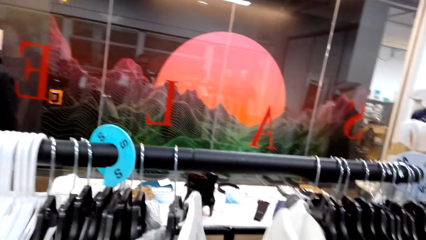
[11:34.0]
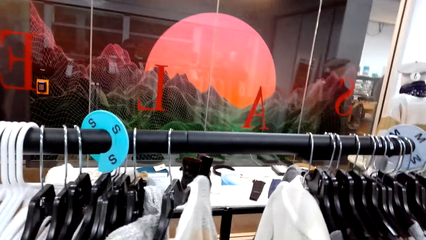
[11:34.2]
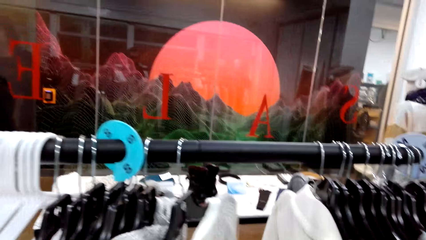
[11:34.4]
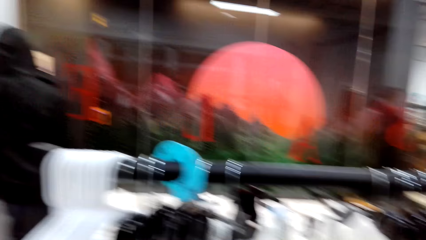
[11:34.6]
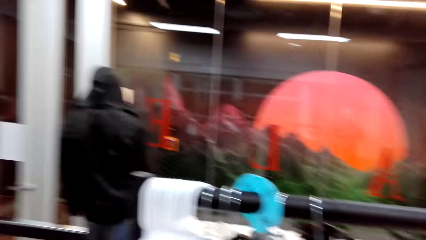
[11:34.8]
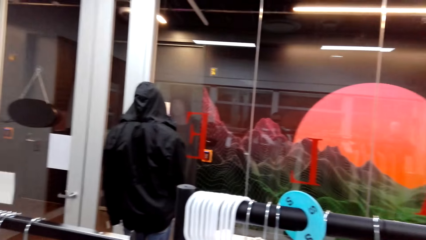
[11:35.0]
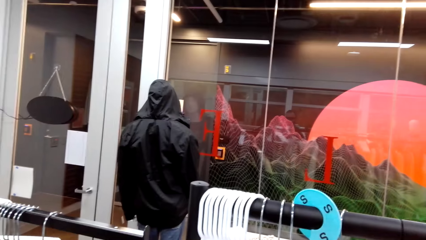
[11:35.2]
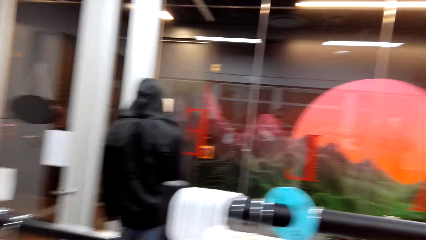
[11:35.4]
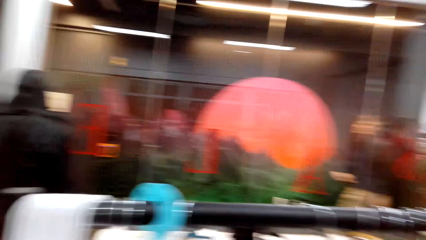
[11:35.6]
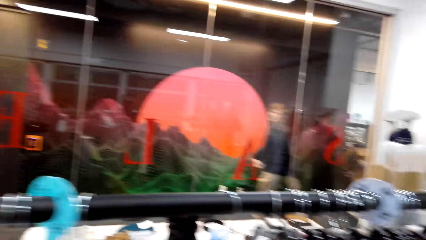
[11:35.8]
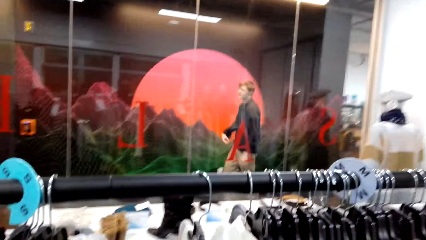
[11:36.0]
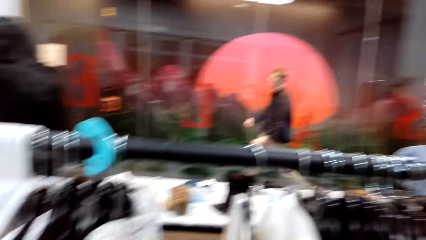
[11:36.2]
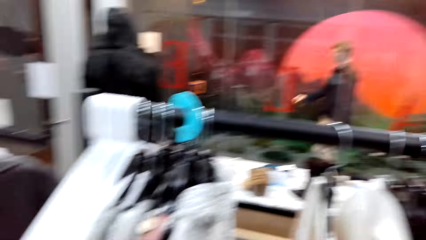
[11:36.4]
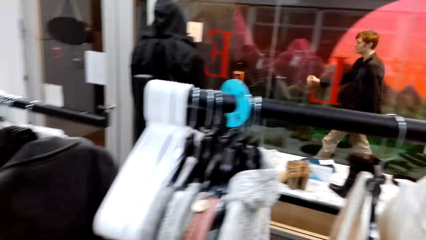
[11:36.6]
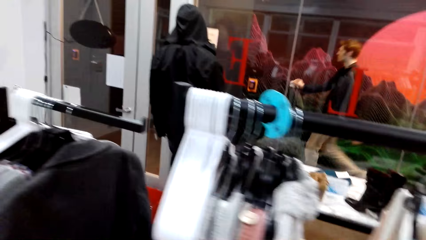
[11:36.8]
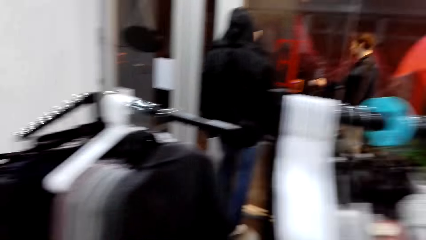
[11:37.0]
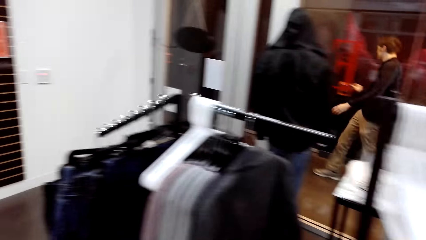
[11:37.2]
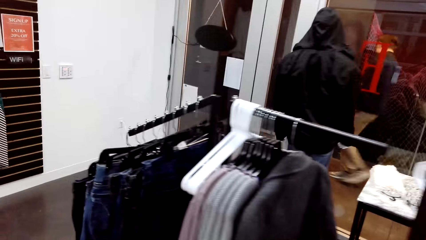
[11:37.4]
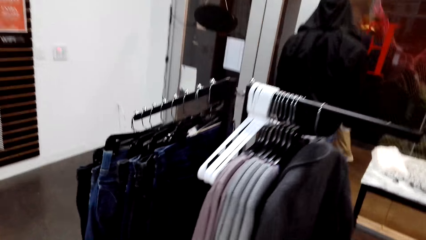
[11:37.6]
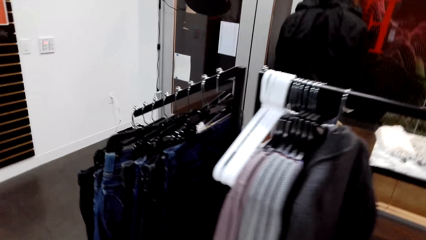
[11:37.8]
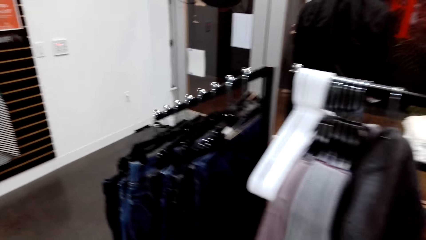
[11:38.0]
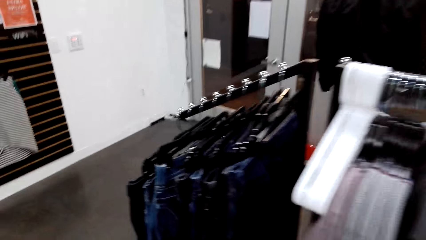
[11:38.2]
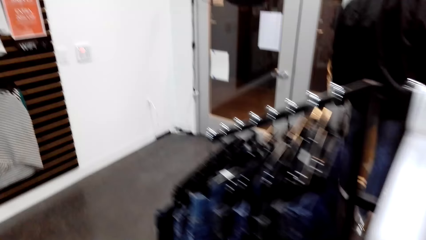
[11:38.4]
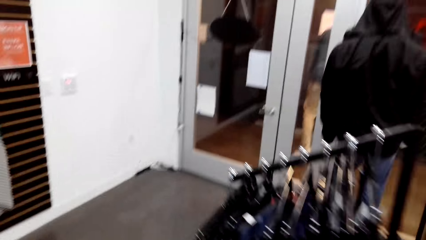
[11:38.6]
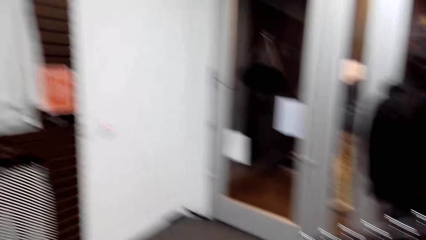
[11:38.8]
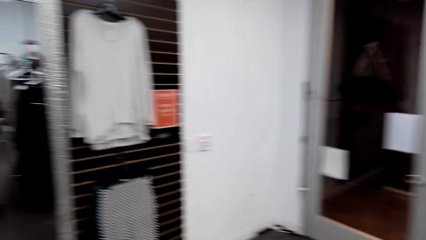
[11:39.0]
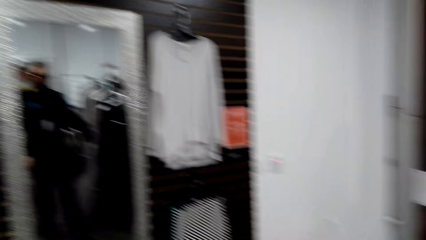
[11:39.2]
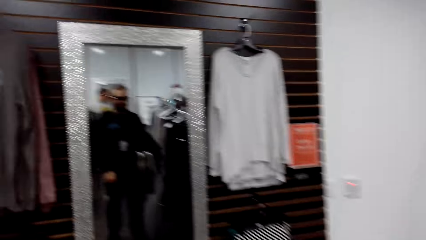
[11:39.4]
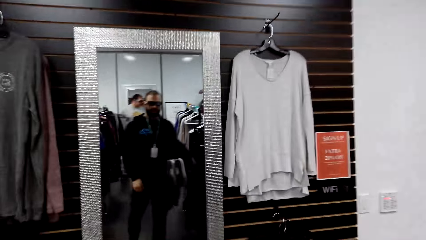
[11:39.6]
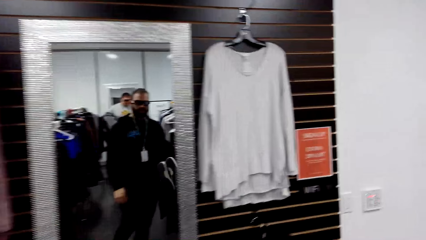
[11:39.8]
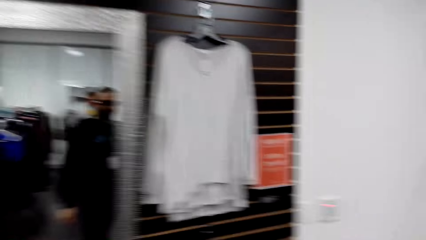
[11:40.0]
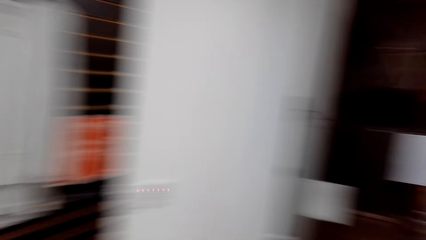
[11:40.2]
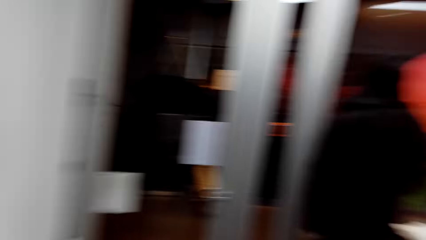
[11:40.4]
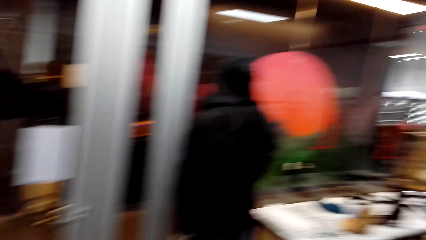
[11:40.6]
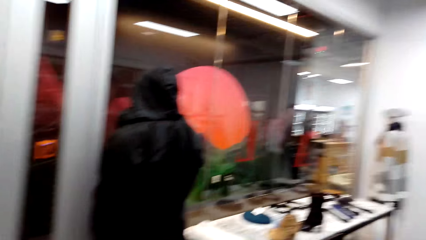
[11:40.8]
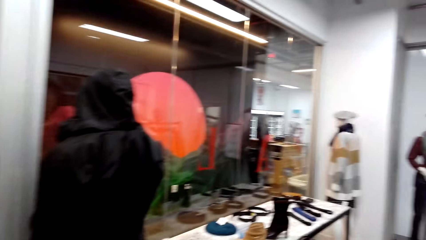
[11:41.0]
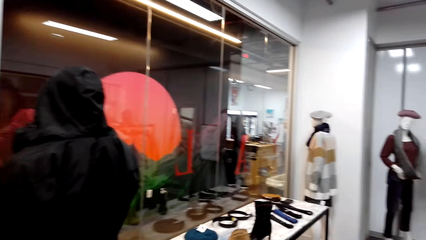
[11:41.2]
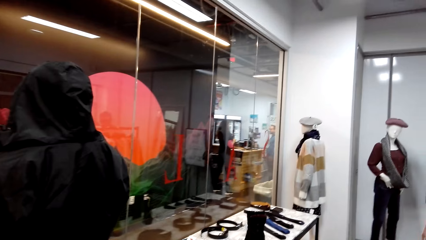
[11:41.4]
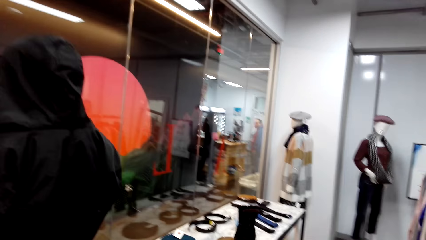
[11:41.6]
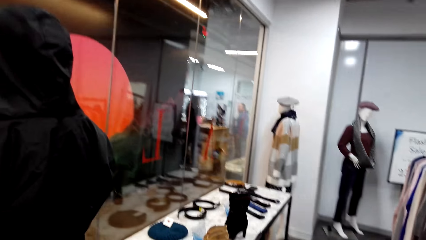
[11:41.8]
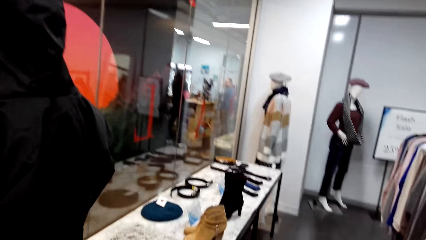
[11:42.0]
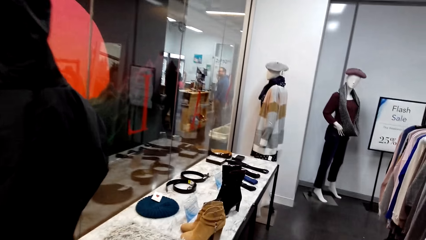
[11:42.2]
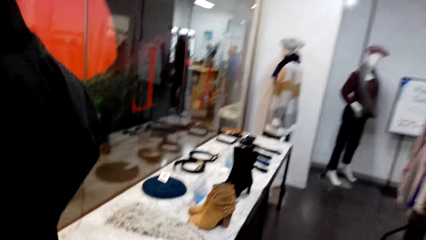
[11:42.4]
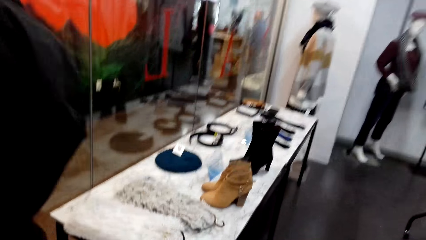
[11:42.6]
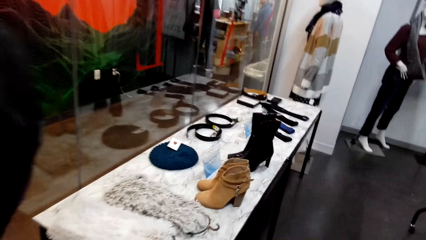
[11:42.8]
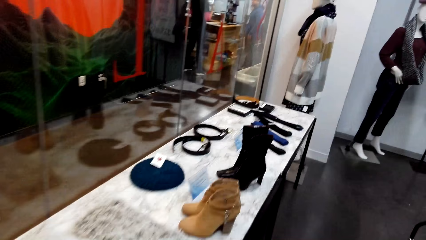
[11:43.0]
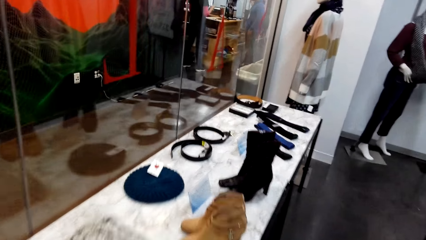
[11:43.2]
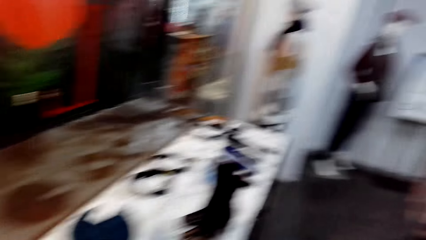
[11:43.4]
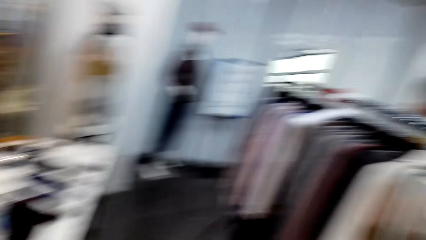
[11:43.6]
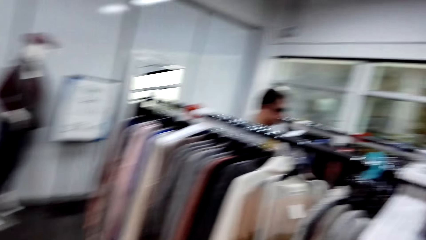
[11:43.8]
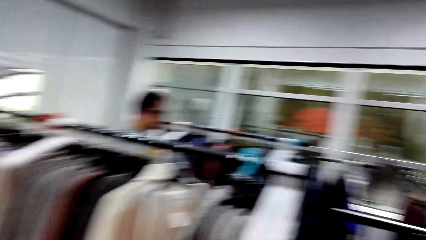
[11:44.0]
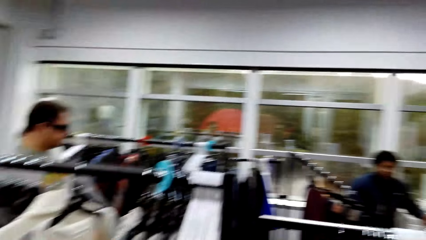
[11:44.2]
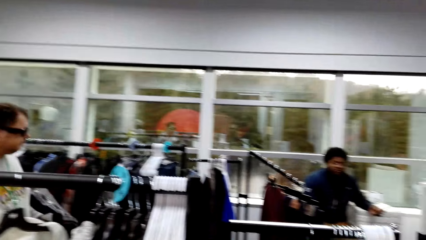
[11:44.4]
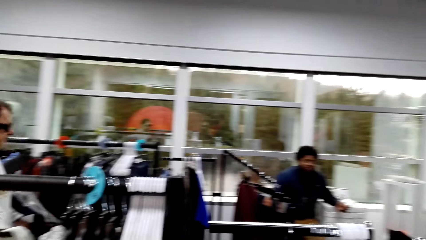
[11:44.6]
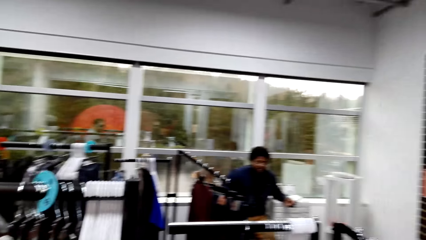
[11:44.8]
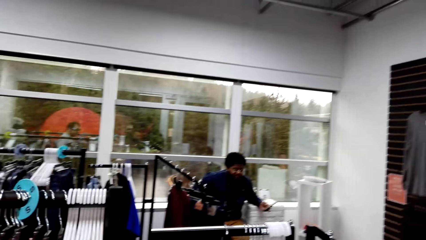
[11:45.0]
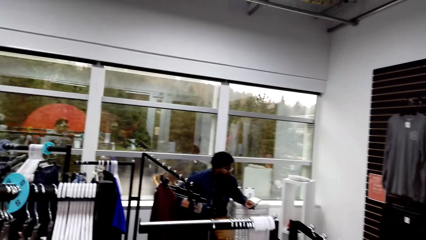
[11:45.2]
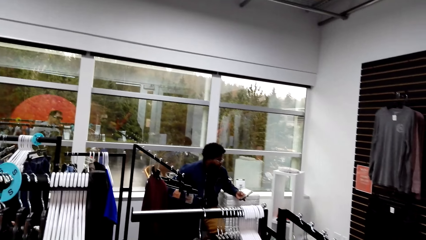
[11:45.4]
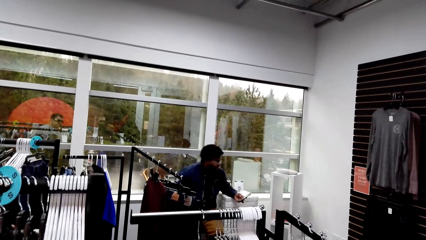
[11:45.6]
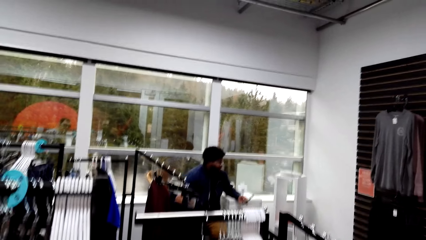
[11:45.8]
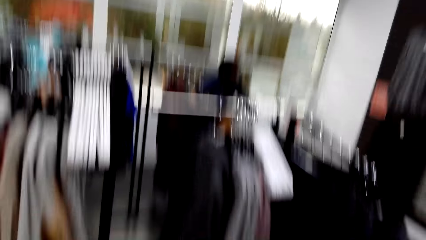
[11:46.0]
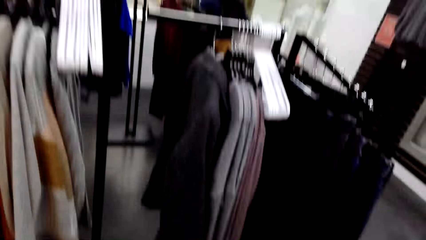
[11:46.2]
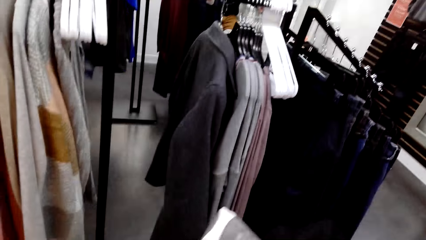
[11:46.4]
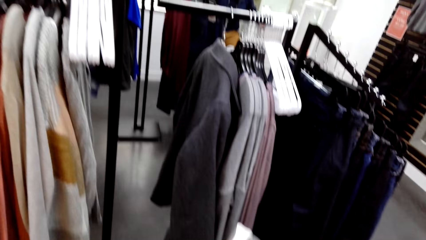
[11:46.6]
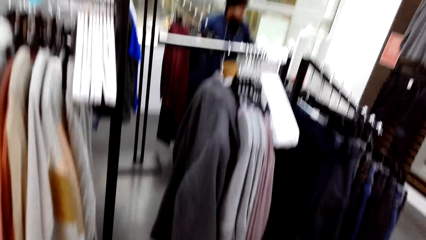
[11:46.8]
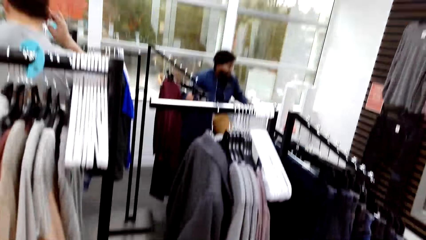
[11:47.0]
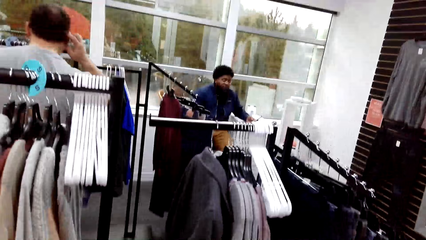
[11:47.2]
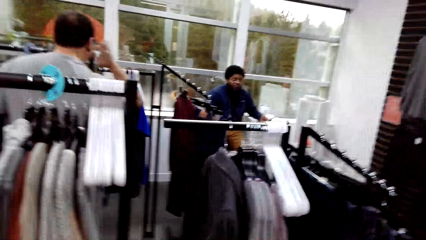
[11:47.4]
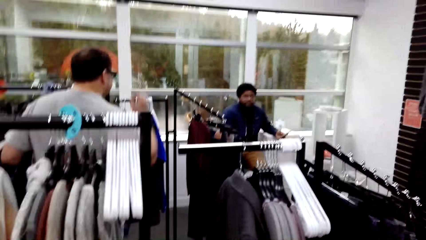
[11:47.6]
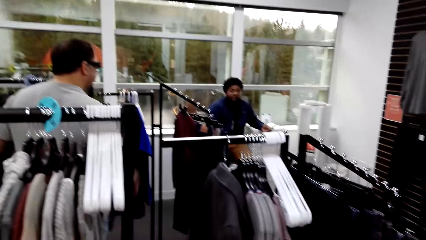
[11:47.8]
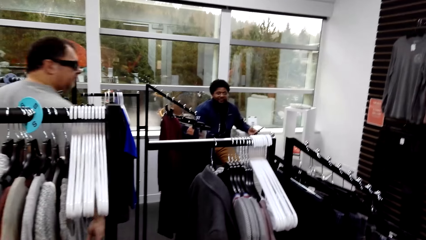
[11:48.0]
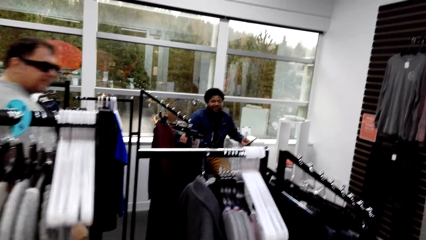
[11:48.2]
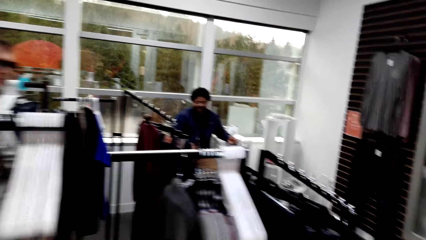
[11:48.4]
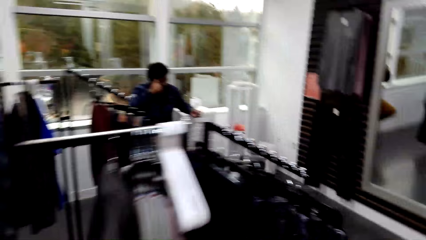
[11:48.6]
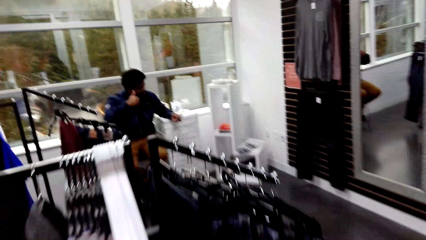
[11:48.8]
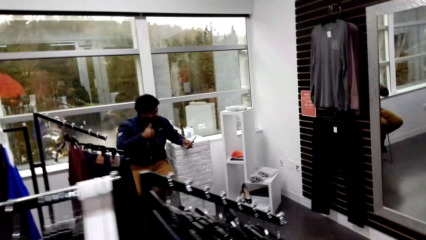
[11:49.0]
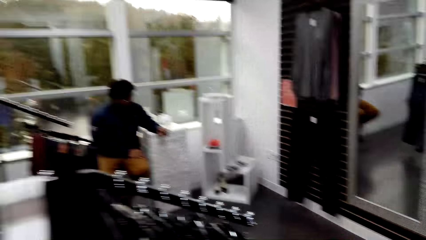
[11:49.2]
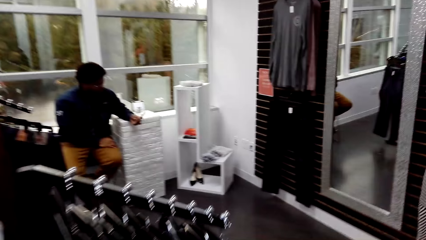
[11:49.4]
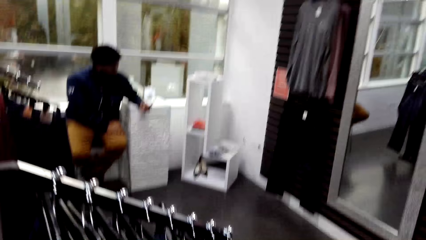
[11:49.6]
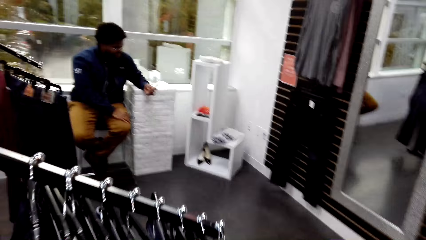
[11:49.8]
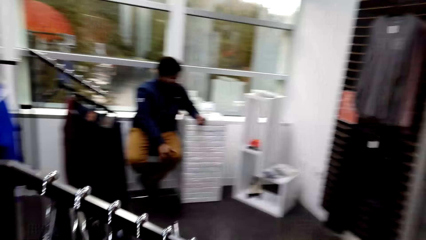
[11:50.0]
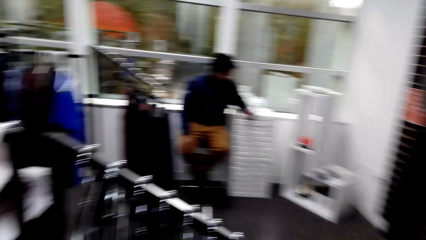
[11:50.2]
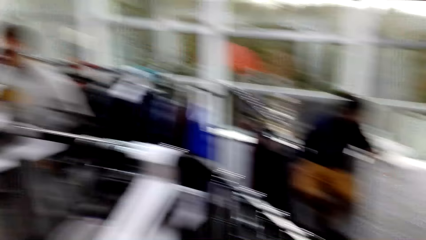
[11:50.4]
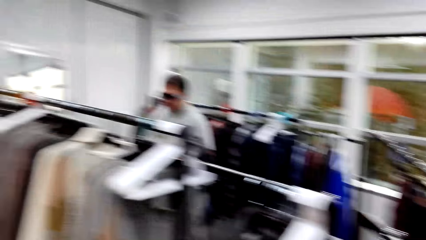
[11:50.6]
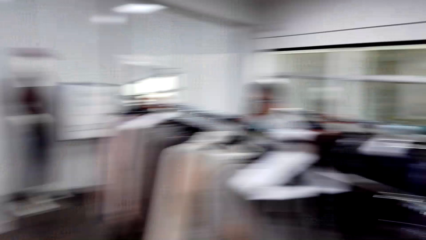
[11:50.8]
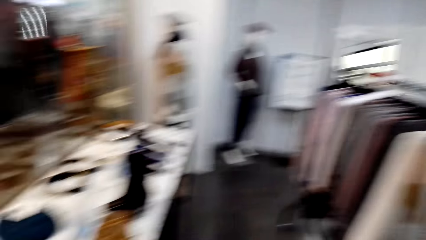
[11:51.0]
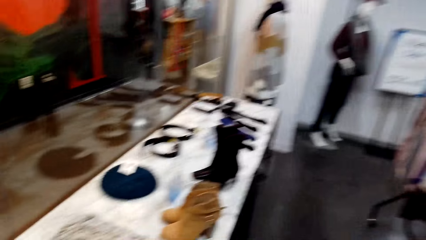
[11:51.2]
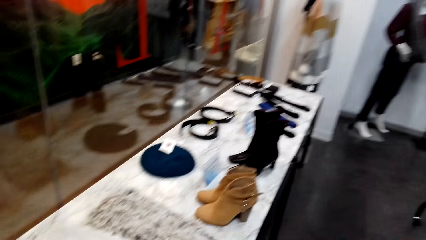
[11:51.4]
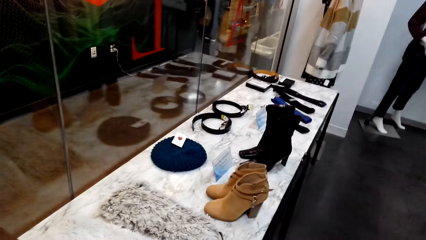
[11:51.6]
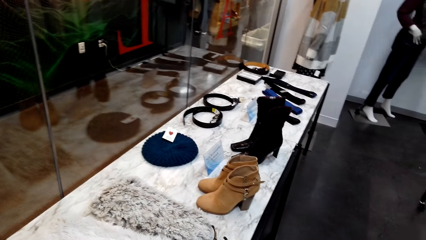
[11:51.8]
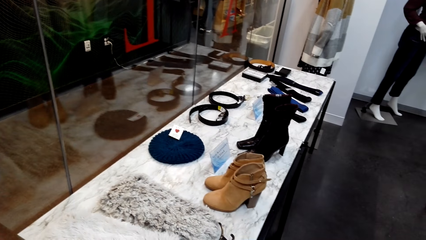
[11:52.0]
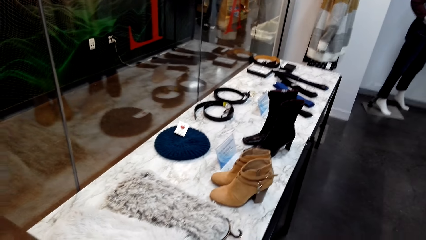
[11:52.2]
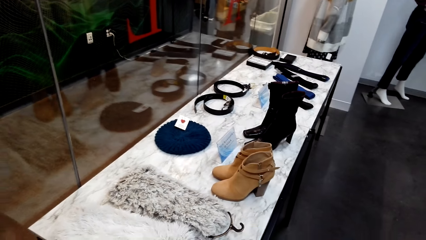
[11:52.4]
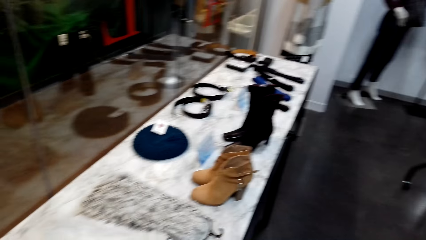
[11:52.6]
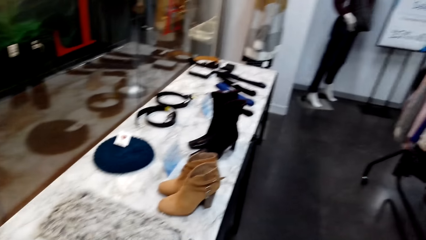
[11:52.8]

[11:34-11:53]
The camera wearer walks around a rack. They look around, walk around the boutique, and look around. They stand along the rack. A man converses with another man. The camera wearer walks around the rack. They turn left.
